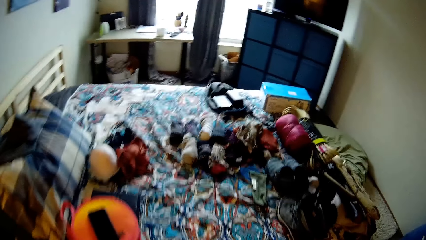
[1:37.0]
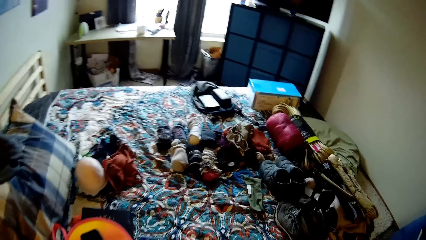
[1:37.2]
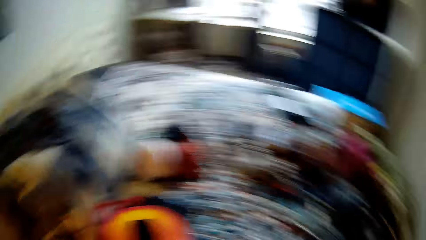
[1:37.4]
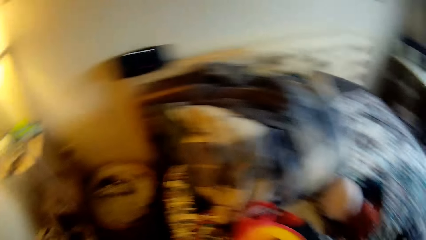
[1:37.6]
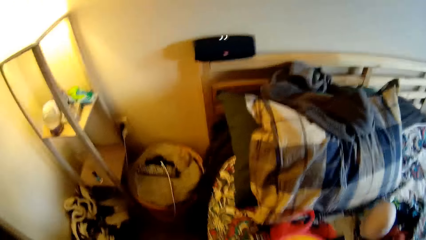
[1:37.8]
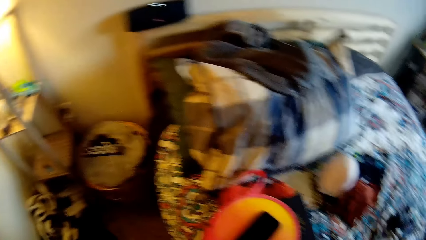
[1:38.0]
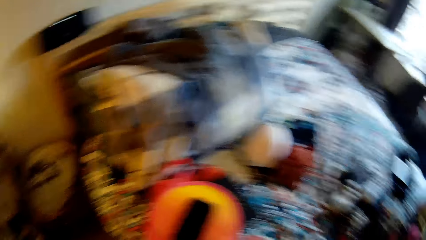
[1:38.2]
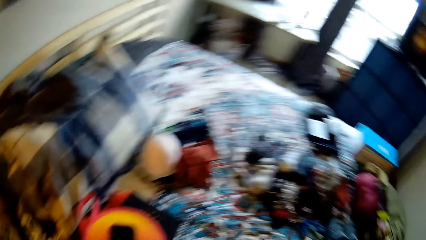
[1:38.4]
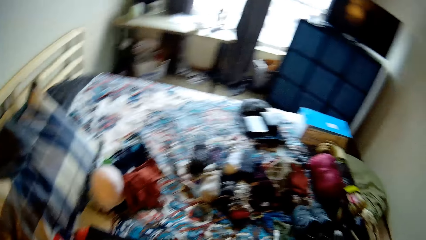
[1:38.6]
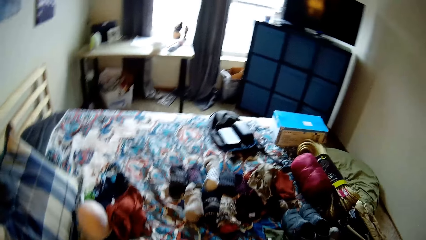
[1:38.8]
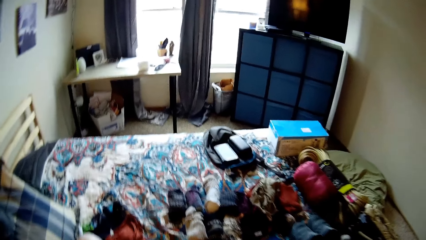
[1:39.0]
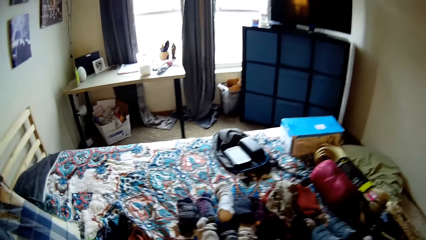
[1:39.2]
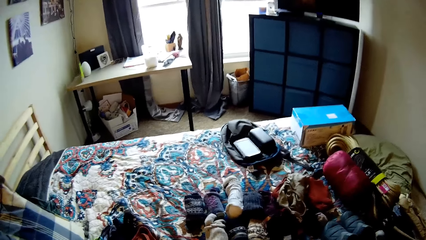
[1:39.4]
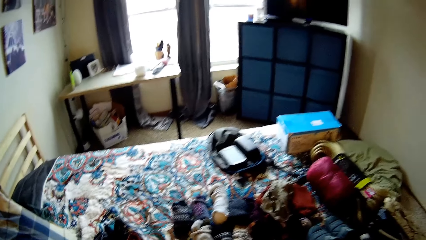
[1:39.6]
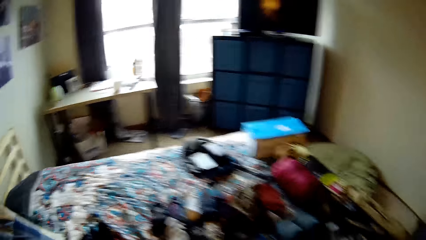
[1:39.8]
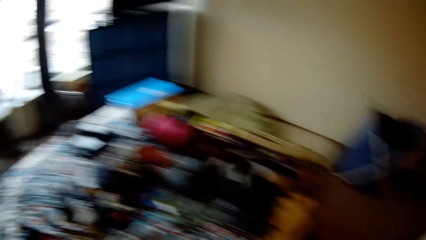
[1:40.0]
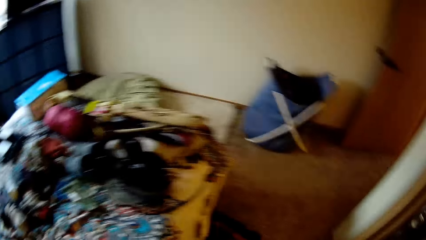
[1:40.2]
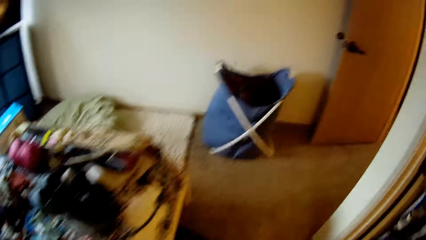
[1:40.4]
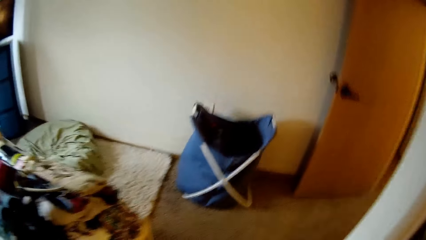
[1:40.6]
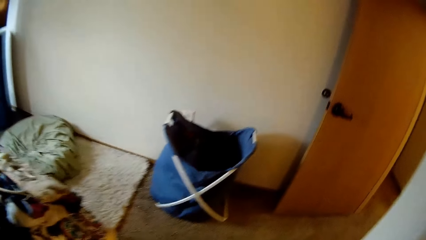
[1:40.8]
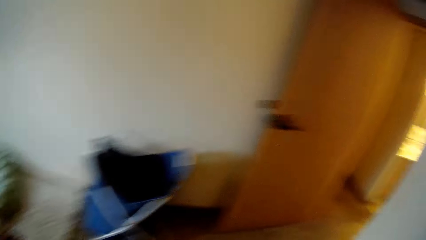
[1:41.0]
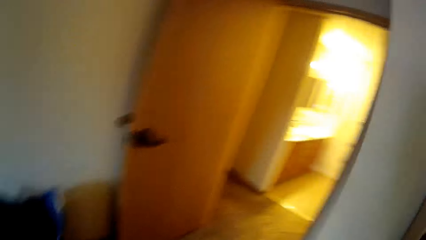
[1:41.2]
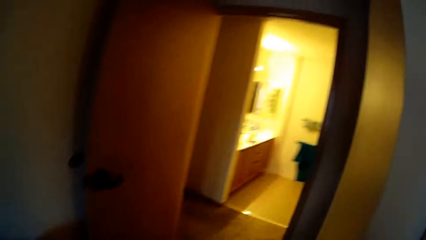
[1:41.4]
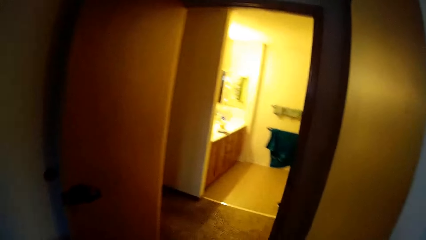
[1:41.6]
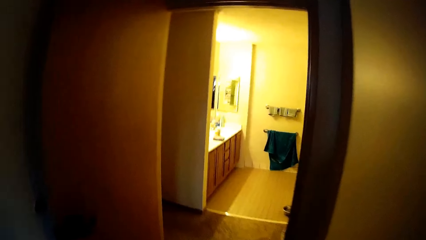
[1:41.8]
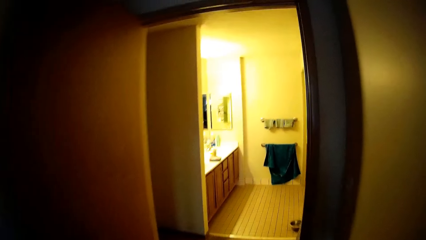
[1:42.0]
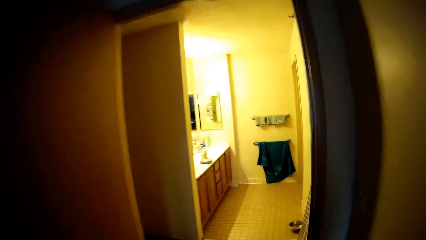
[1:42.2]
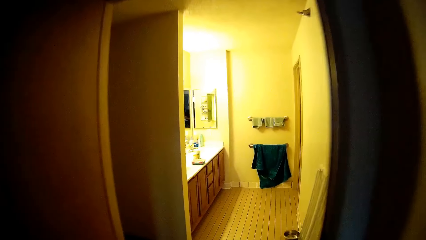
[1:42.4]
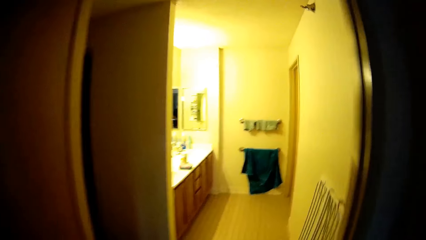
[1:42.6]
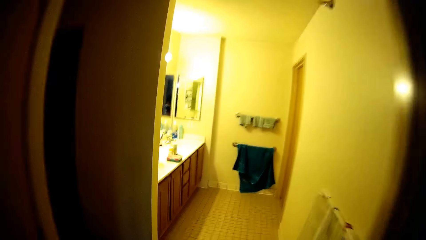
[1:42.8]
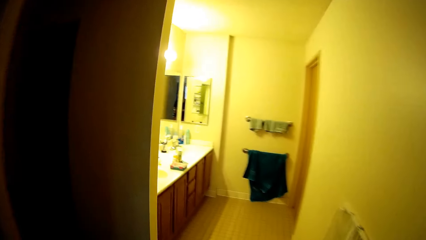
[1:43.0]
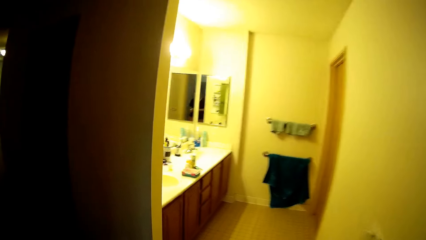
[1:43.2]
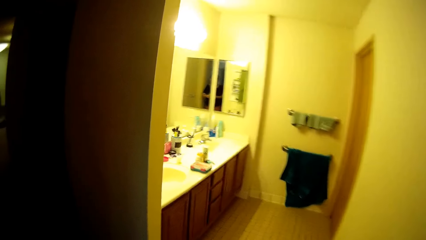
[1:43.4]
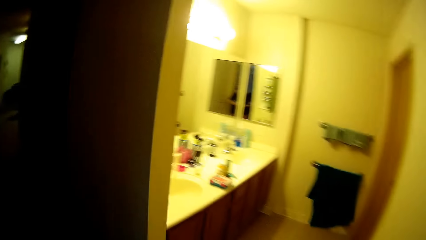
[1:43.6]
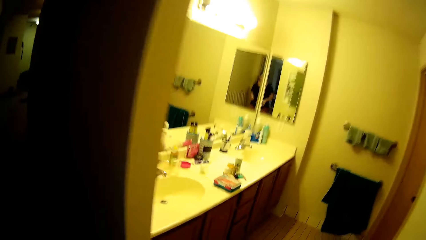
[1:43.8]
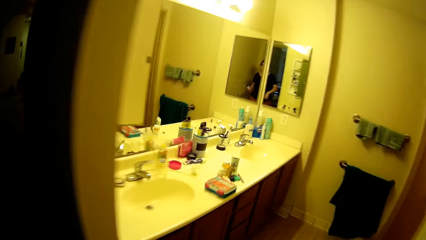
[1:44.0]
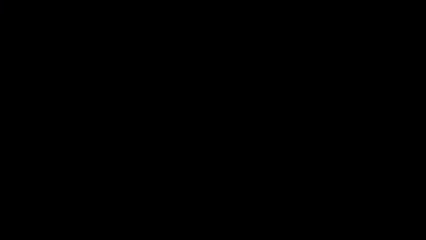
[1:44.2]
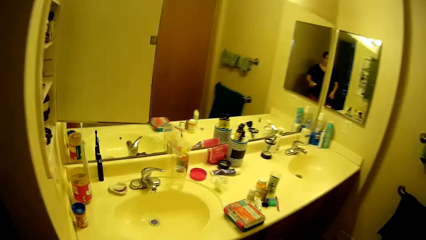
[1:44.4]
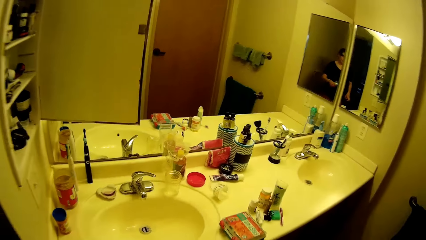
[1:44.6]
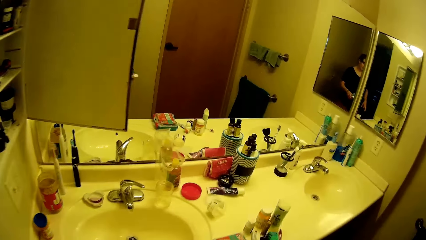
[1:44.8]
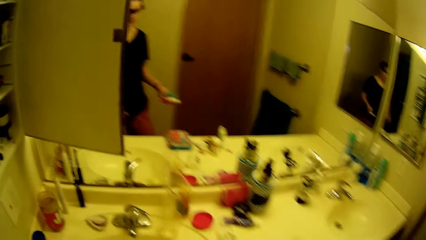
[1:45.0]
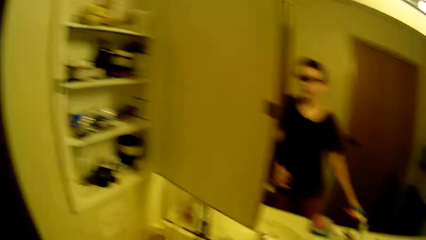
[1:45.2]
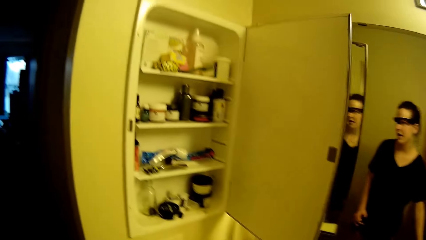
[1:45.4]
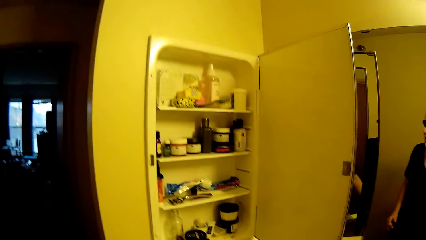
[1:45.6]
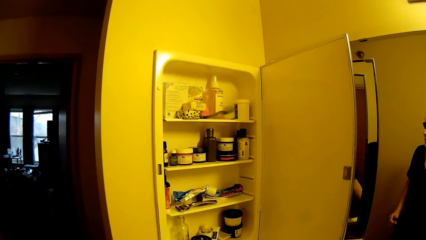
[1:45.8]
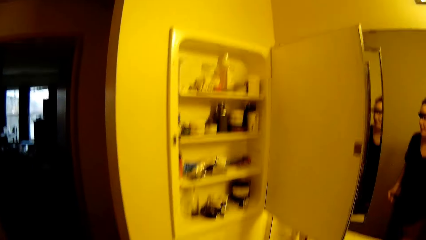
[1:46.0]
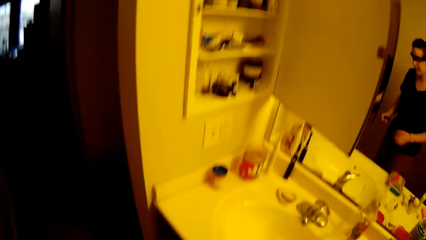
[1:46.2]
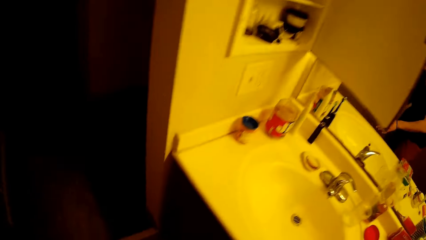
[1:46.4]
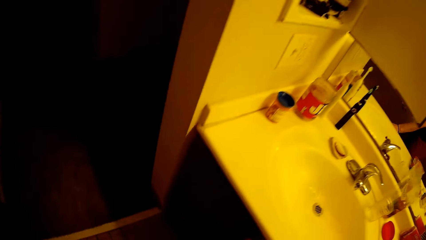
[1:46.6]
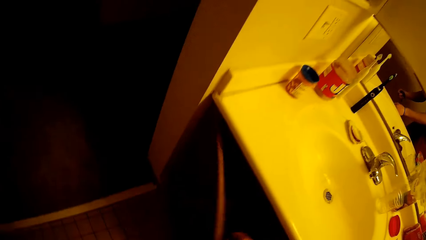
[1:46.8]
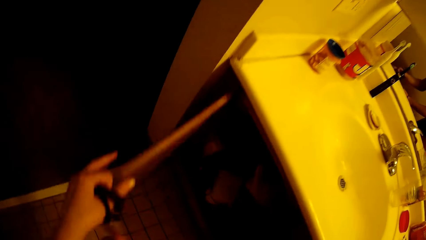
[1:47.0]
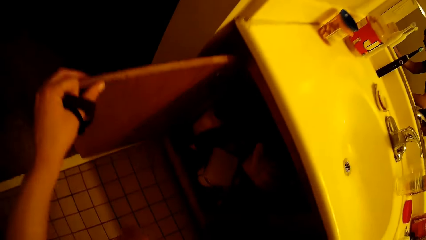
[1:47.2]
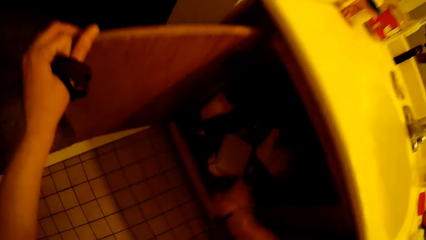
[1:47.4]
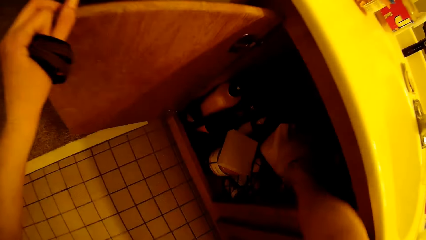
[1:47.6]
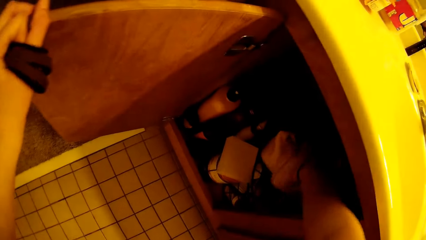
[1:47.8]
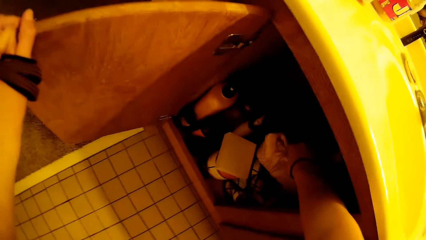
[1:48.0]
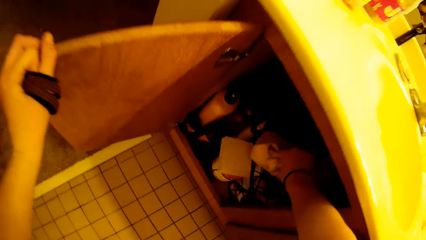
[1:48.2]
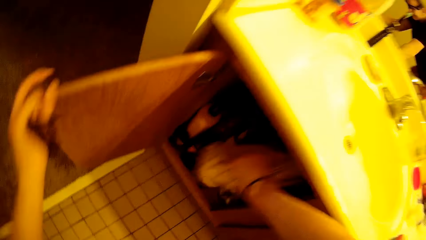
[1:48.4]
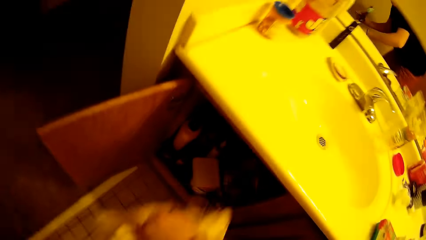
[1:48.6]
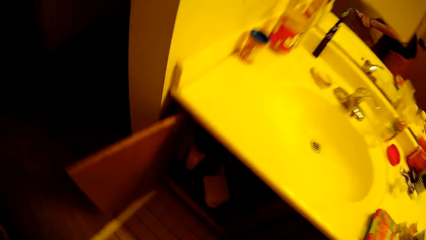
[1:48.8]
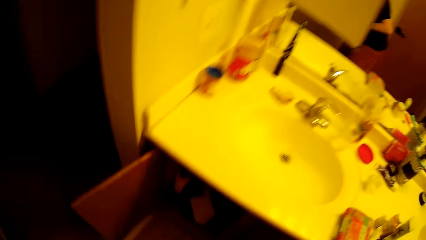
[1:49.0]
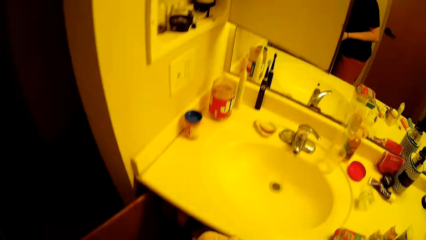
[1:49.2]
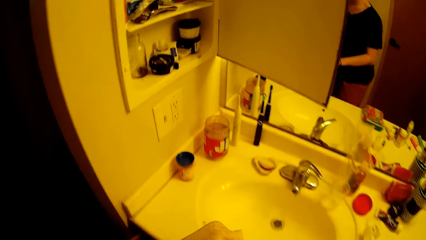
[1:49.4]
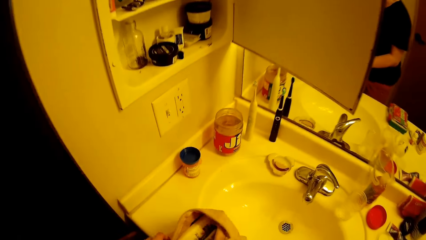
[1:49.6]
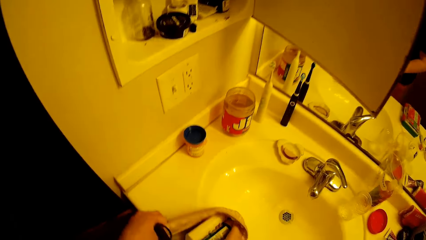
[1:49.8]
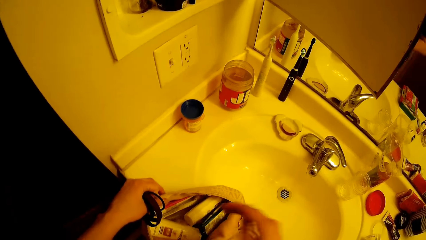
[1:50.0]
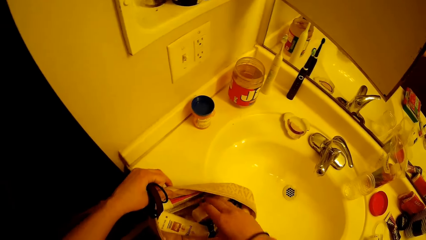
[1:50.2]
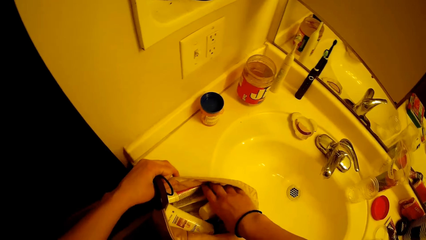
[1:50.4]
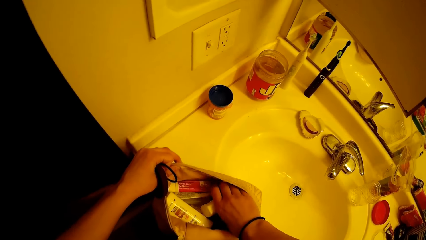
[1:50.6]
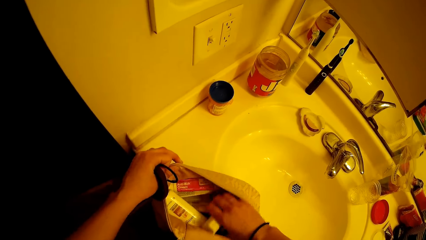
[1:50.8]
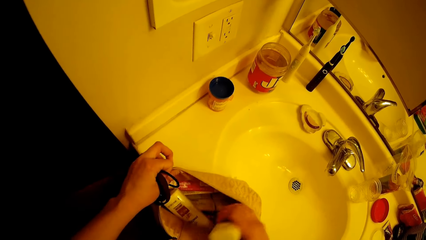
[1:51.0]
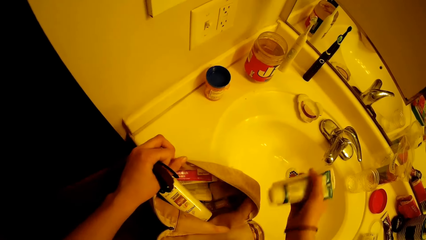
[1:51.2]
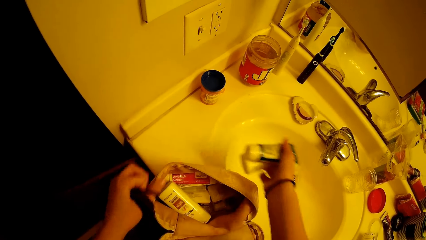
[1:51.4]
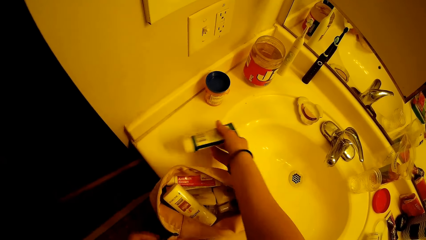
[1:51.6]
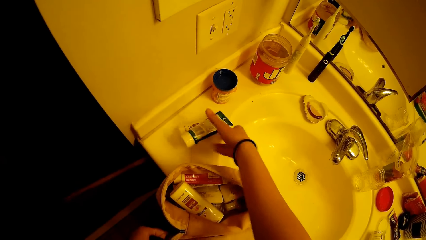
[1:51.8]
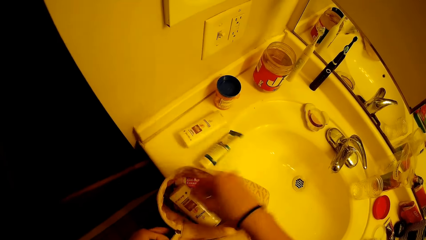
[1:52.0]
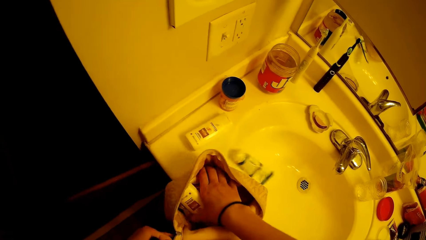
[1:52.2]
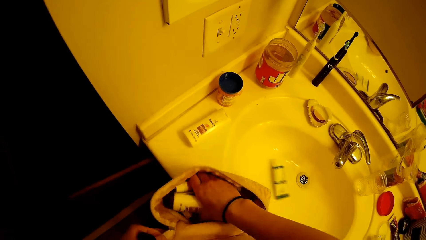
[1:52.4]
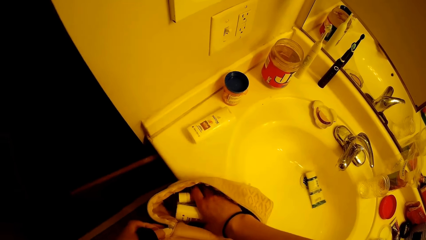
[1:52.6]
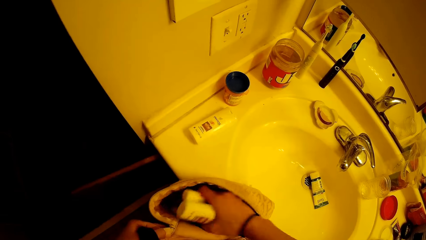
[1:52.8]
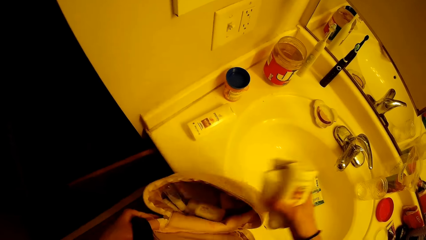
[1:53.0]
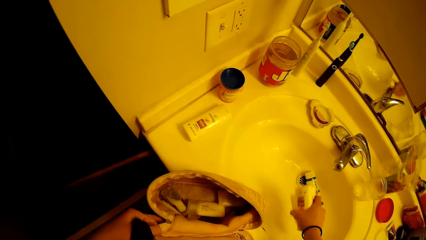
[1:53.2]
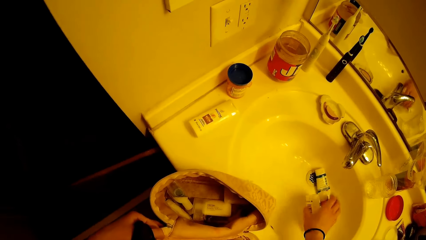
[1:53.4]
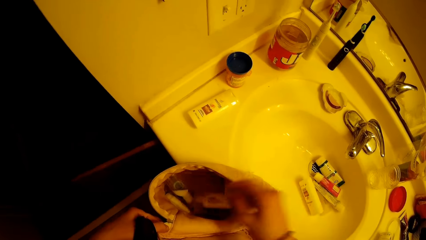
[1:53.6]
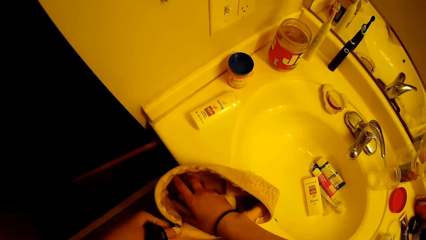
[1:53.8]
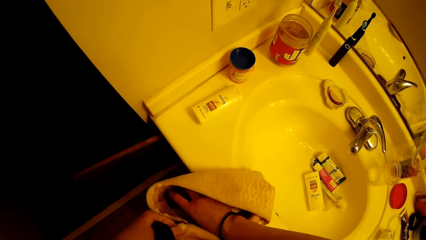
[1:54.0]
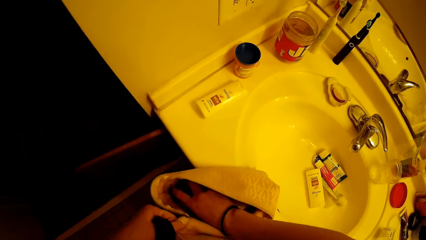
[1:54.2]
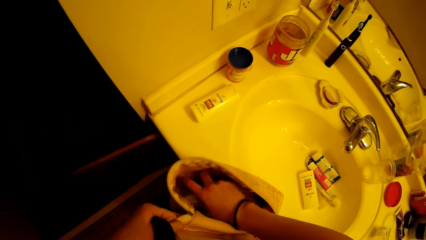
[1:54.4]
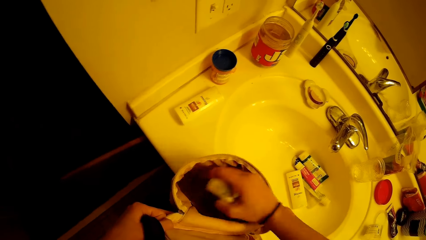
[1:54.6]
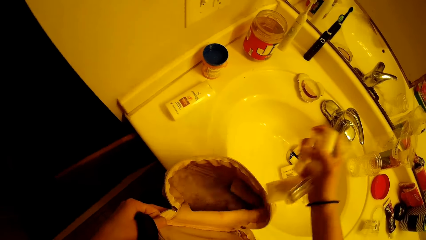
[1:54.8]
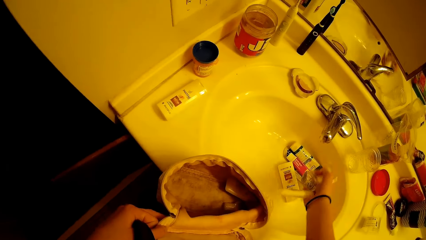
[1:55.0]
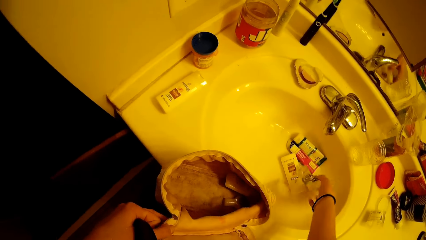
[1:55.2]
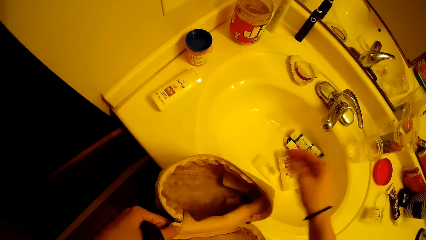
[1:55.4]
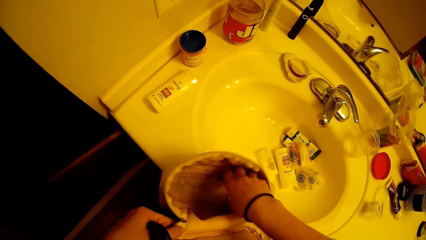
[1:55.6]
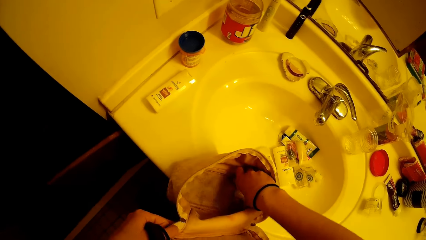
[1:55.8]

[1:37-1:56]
The camera wearer walks to the bathroom. They drop a cream on a countertop. They open the cupboard under the bathroom sink. They bring out a bag from the bathroom cupboard. They drop the bag on the bathroom sink. They bring out some small plastic containers from the bag. They drop the small plastic containers on the bathroom sink. They bring out other small plastic containers from the bag. They drop the small plastic containers in the bathroom sink. They bring out other small plastic containers from the bag. They drop the small plastic containers in the bathroom sink.
